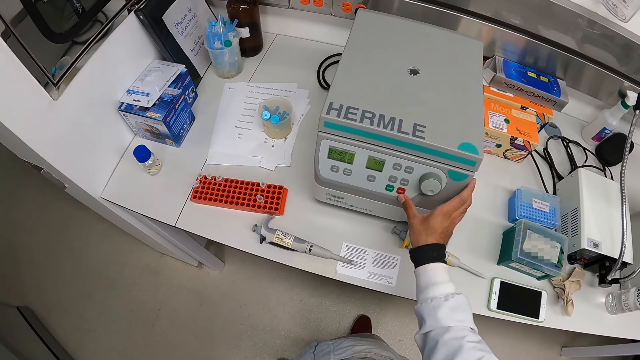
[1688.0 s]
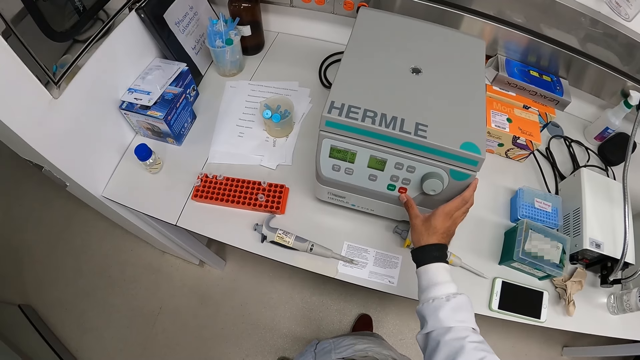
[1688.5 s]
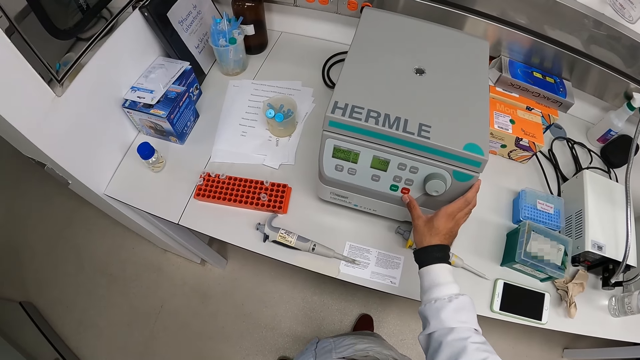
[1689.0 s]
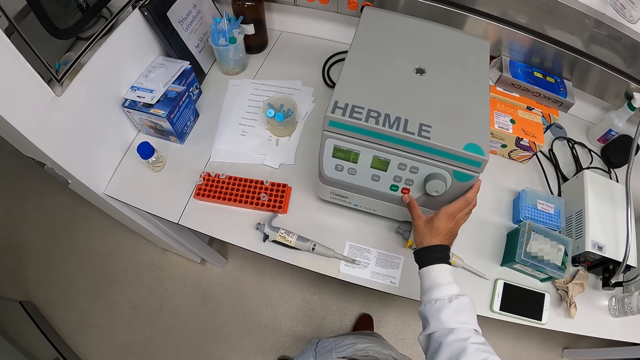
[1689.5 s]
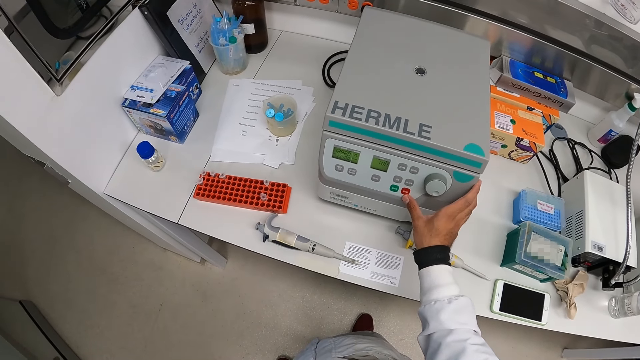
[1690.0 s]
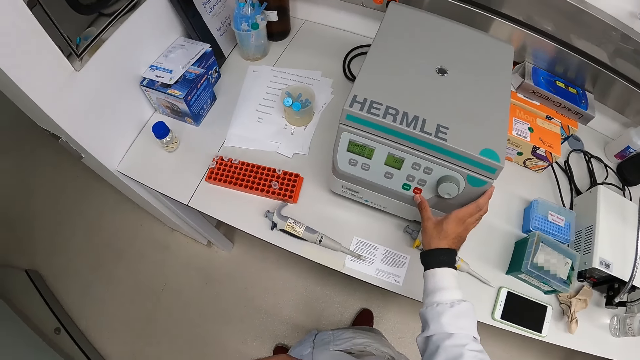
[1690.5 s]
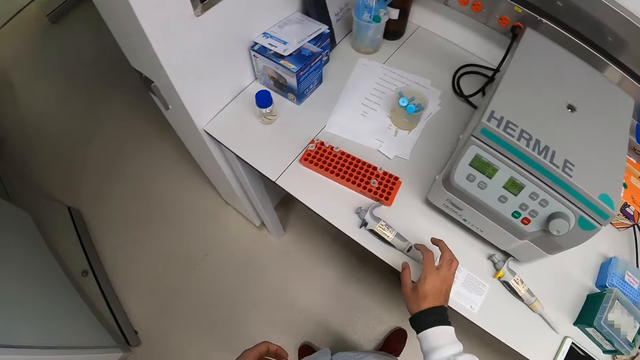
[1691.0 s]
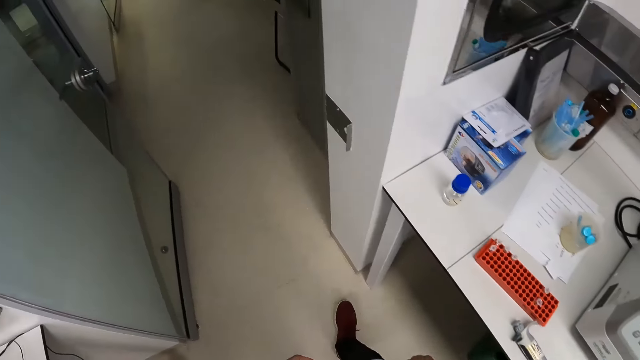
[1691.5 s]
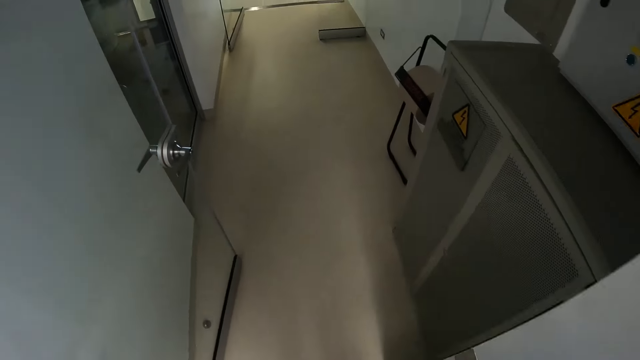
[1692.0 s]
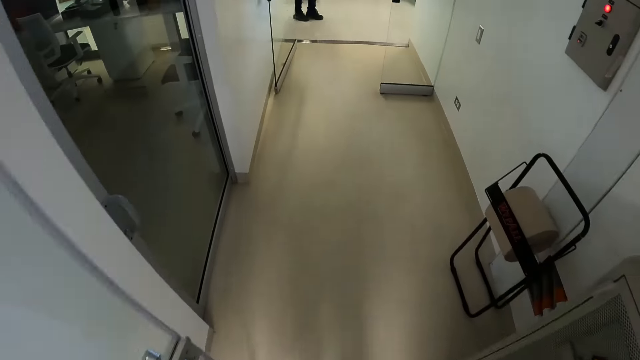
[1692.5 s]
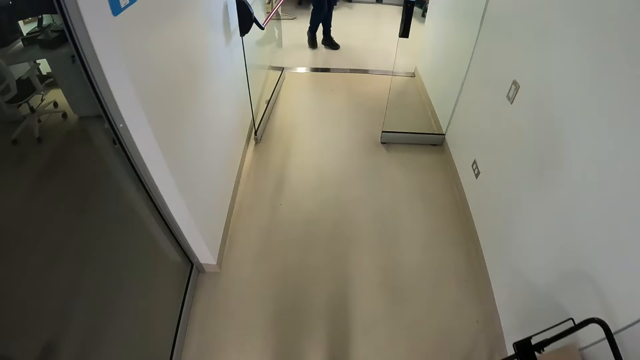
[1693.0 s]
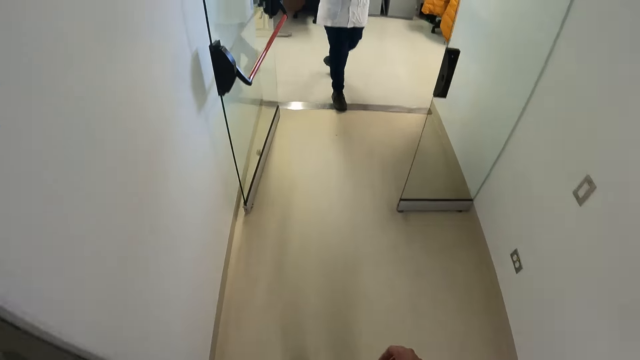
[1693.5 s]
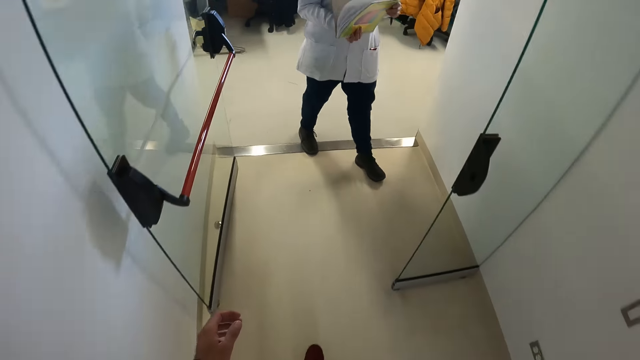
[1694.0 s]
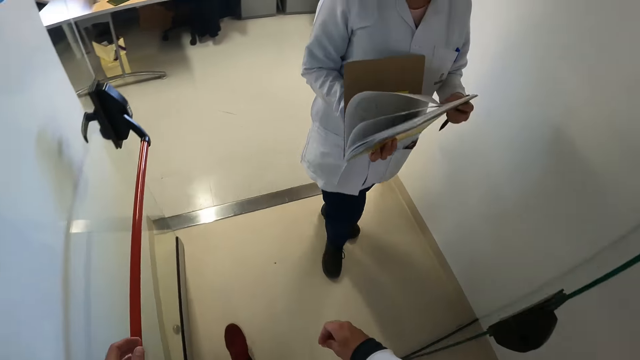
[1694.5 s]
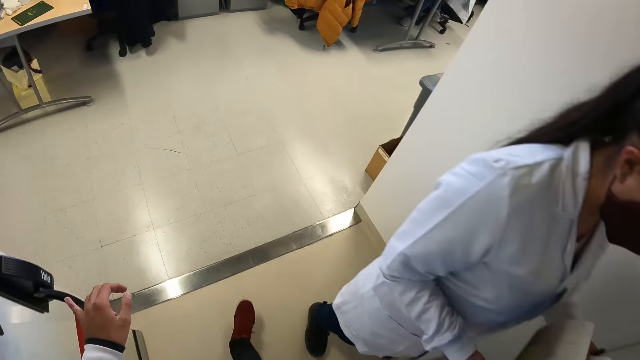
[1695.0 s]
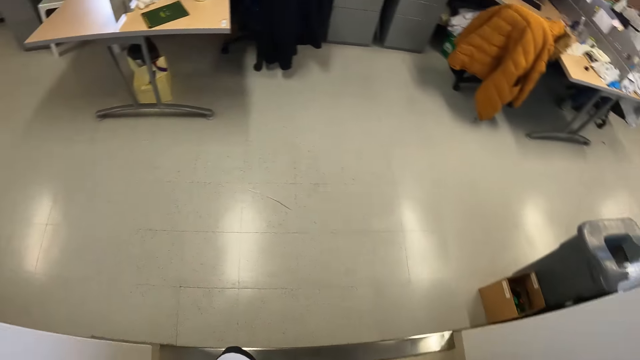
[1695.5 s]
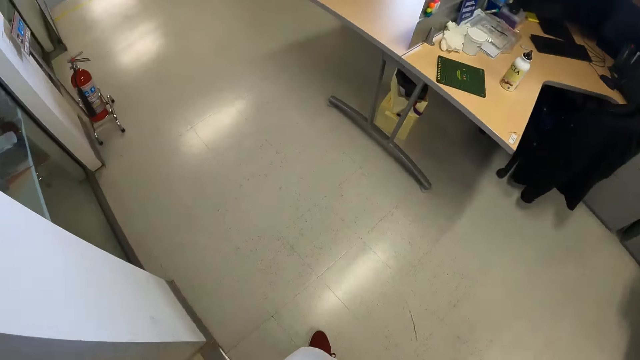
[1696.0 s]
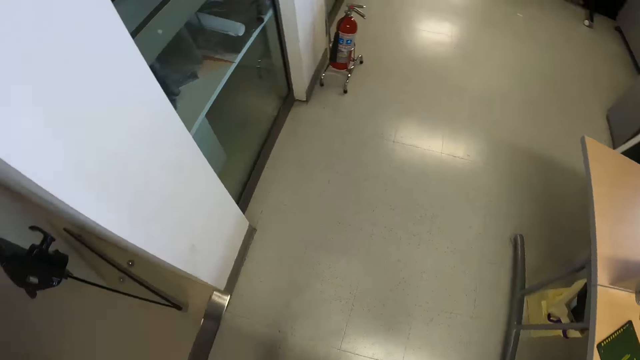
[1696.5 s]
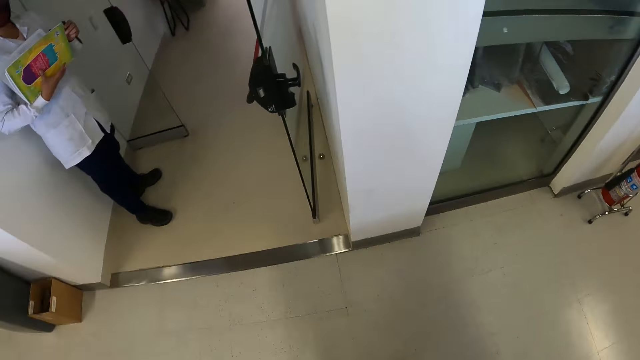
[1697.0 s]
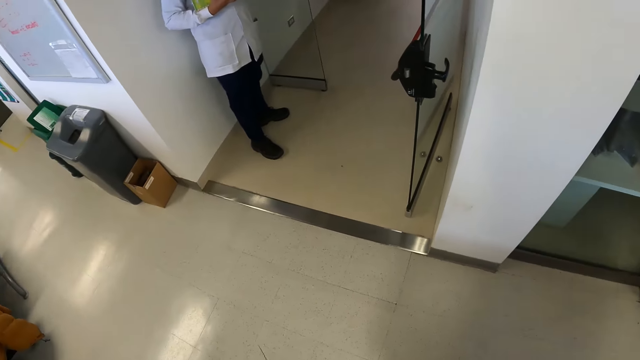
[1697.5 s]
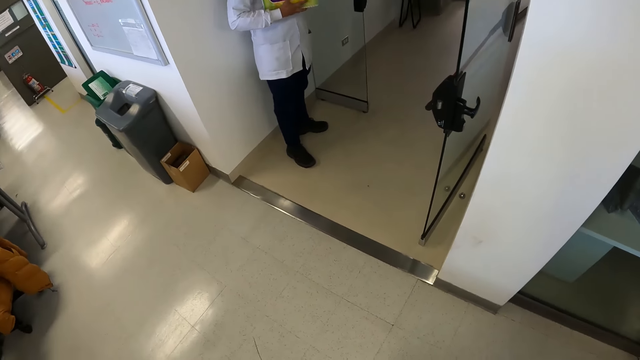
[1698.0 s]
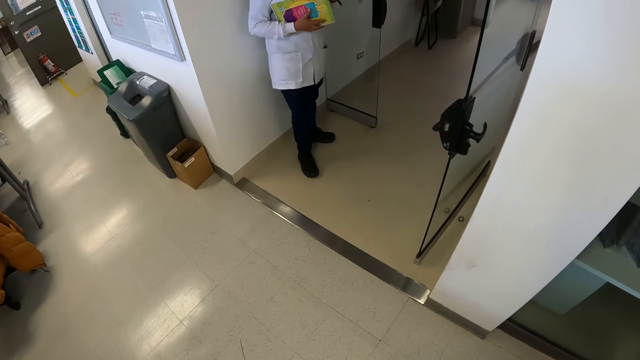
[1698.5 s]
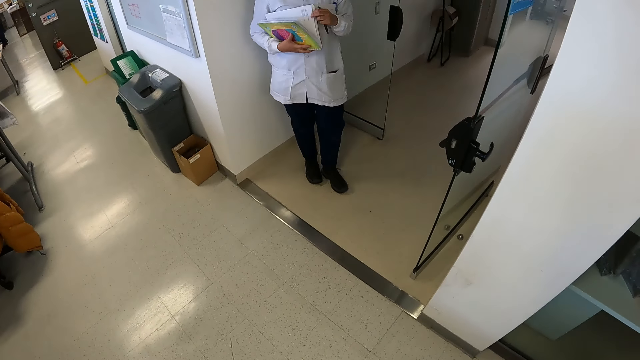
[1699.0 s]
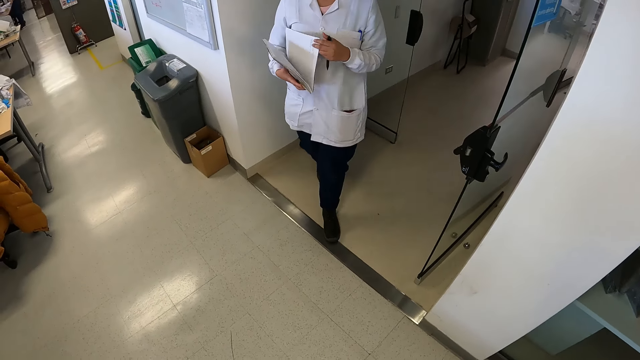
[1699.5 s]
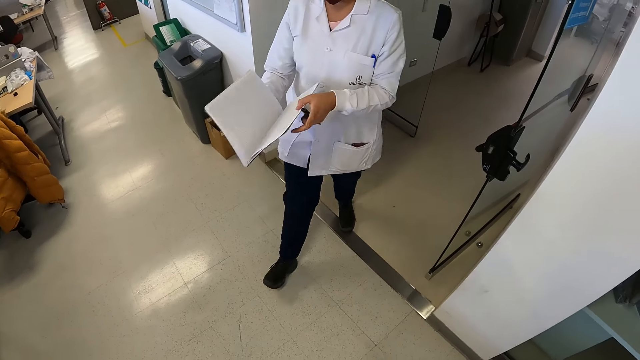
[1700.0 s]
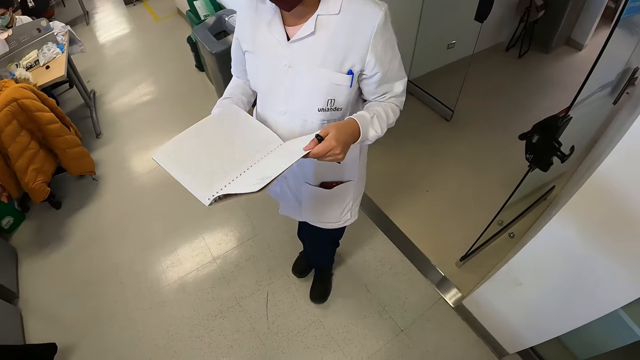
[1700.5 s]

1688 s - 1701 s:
The camera wearer walks towards a woman in the laboratory. They interact with the woman.

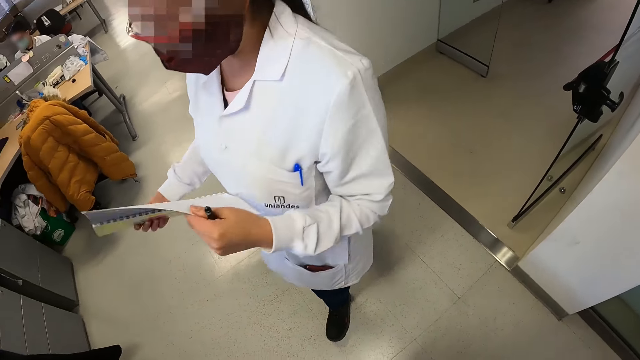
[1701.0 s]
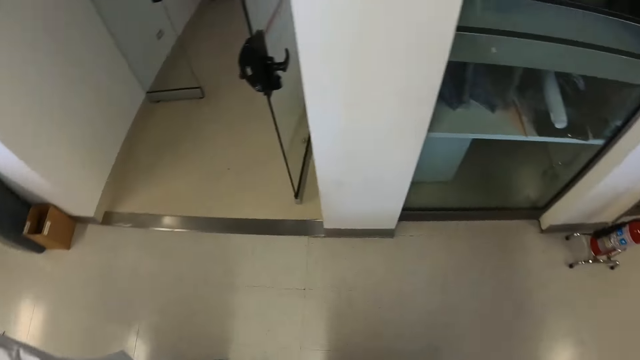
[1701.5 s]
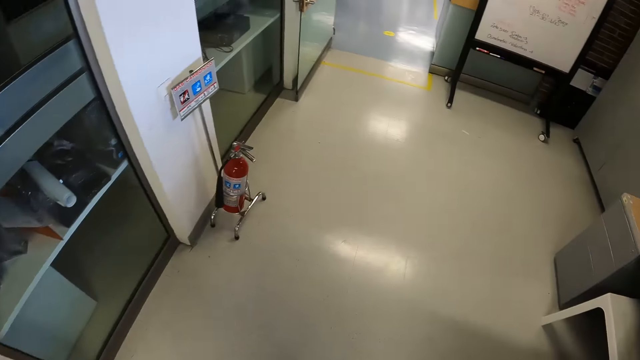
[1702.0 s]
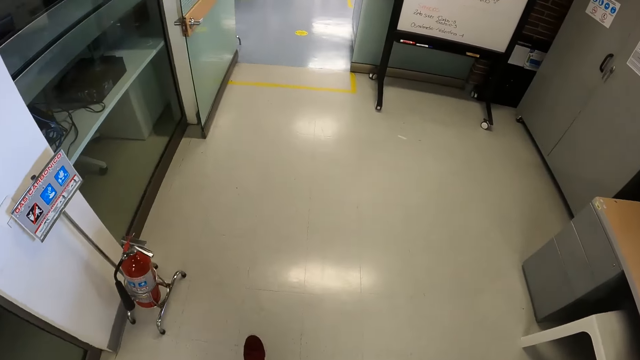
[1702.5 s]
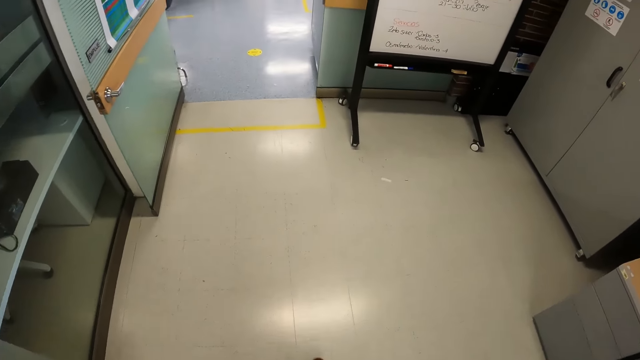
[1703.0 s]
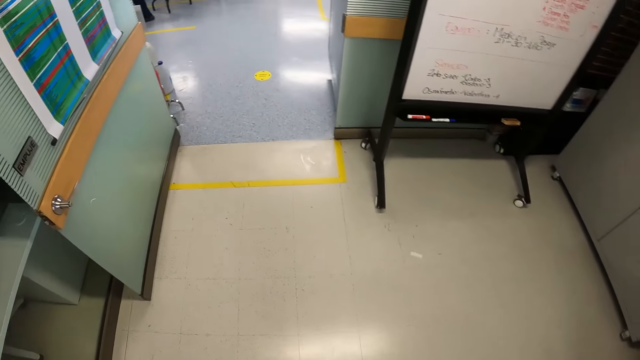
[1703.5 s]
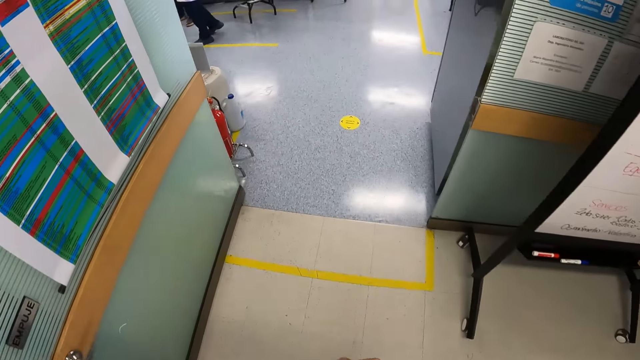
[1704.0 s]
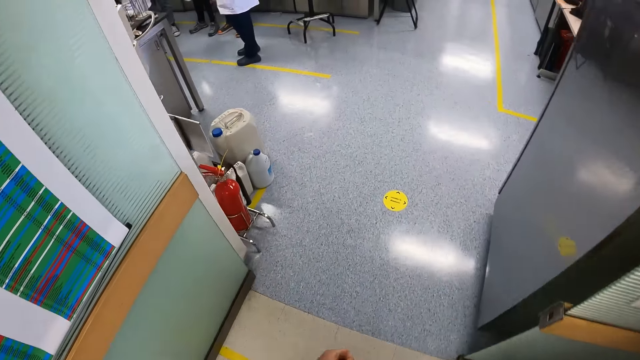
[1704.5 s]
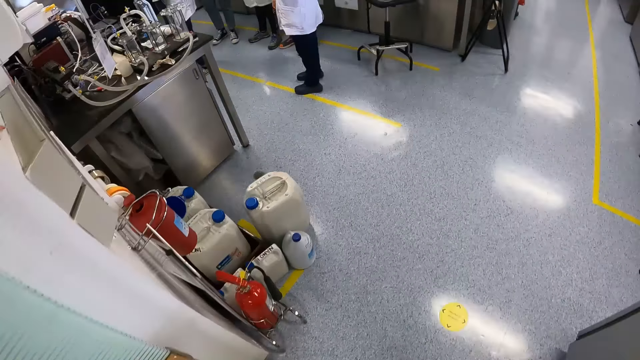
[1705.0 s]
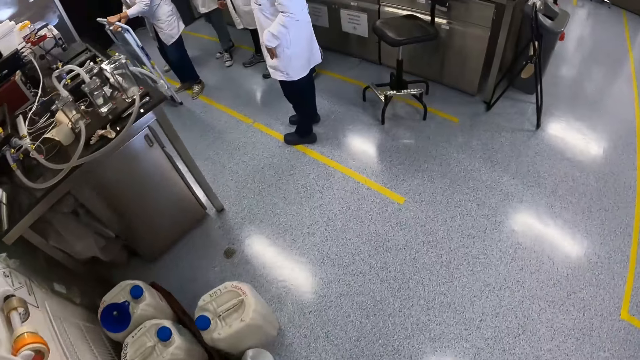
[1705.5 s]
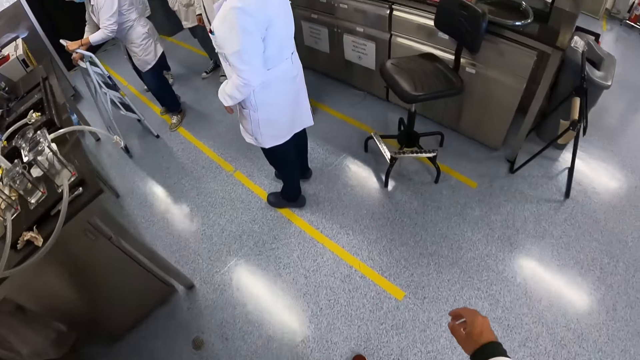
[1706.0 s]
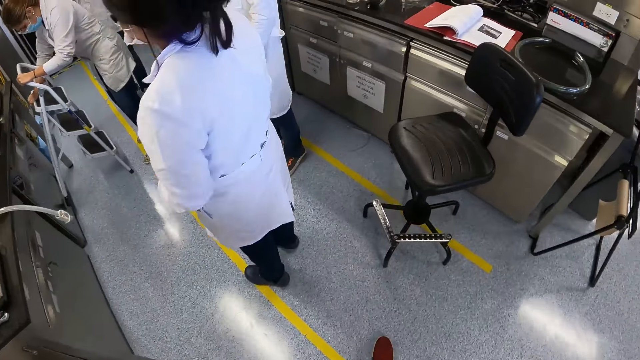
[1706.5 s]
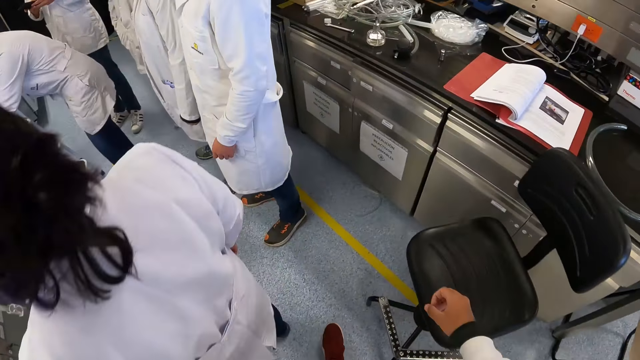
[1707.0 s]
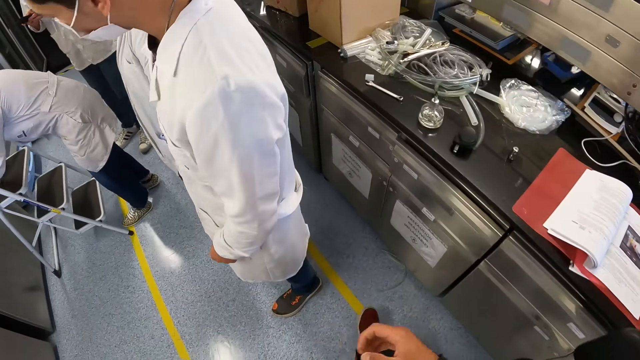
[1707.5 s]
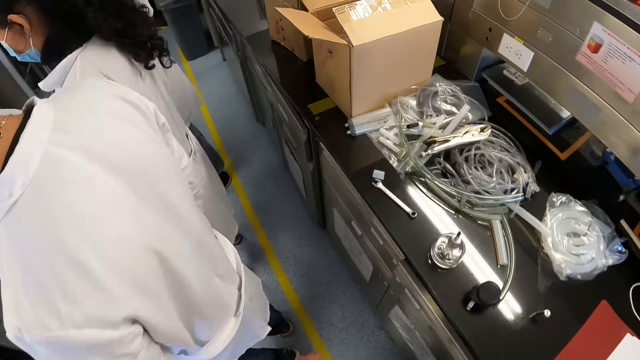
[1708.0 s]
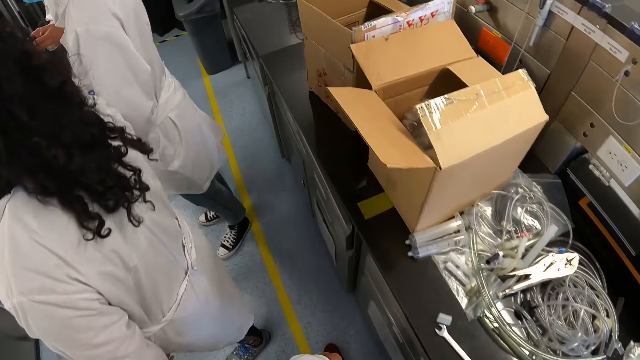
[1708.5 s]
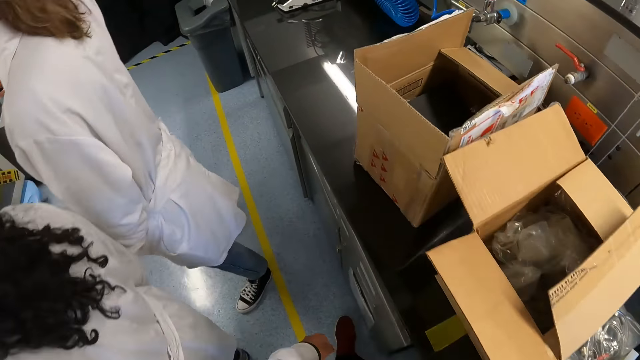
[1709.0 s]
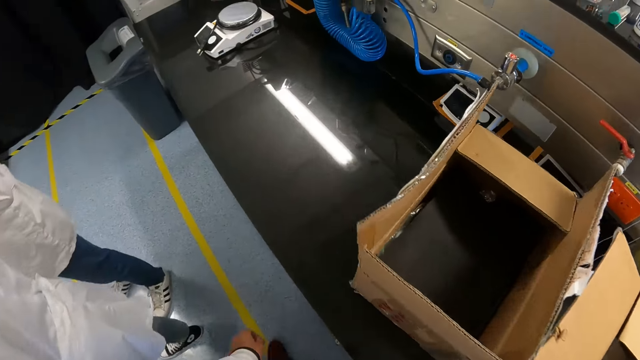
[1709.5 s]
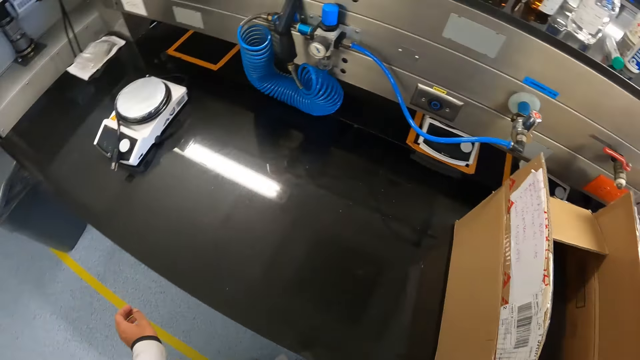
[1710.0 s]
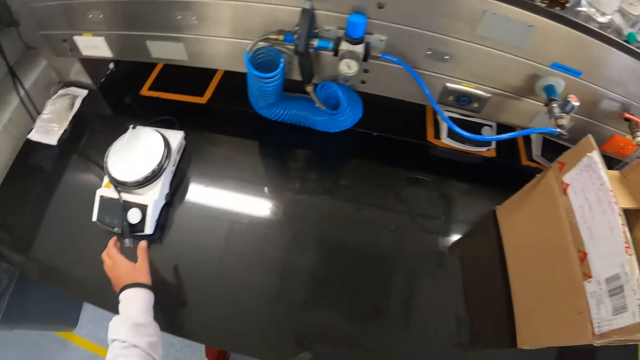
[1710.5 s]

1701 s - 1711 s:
The camera wearer walks towards the weighing machine. They pull the cable from the laboratory balance.
